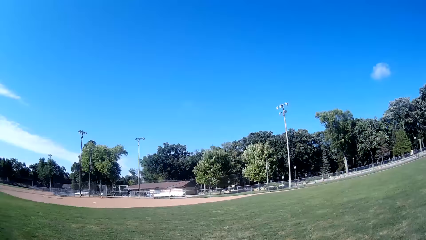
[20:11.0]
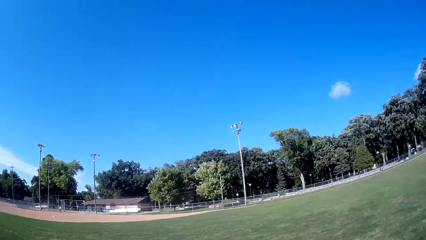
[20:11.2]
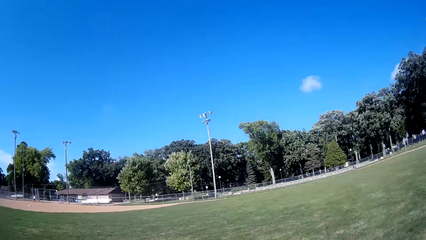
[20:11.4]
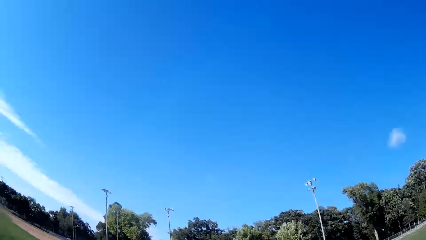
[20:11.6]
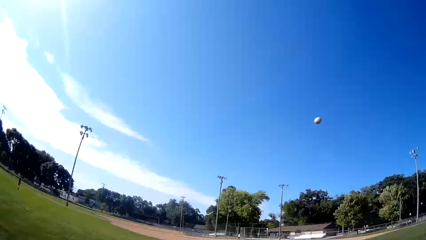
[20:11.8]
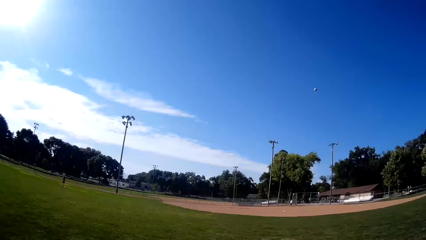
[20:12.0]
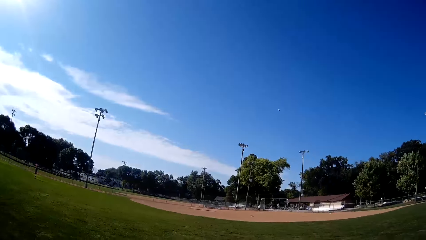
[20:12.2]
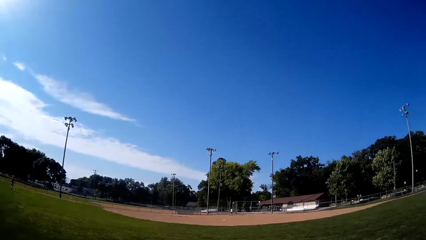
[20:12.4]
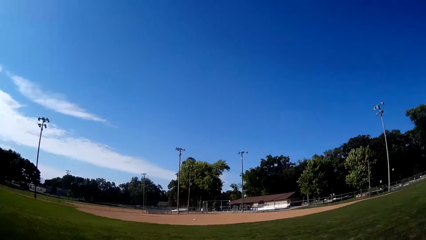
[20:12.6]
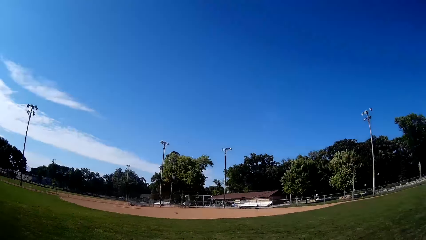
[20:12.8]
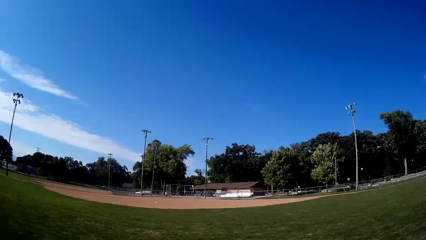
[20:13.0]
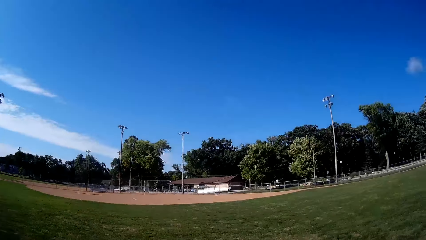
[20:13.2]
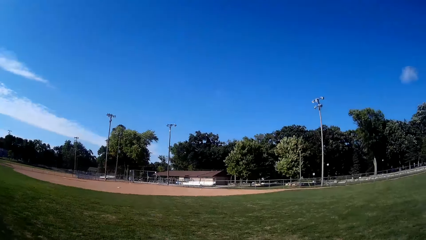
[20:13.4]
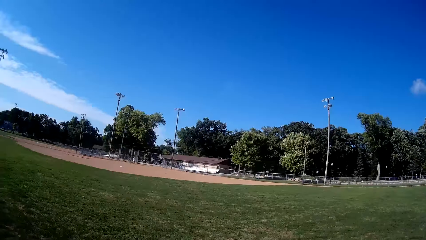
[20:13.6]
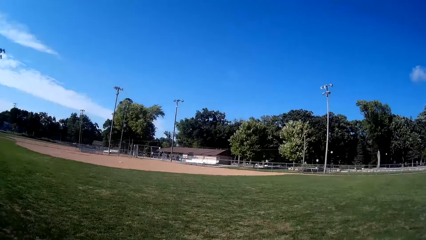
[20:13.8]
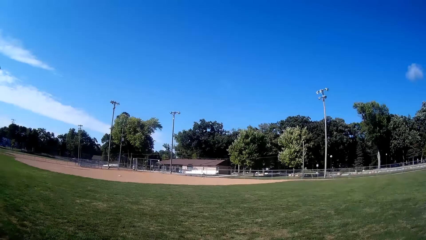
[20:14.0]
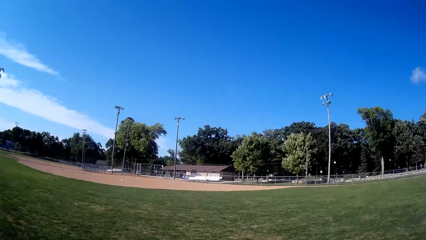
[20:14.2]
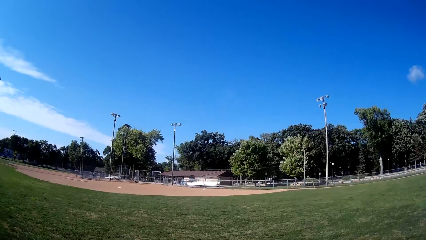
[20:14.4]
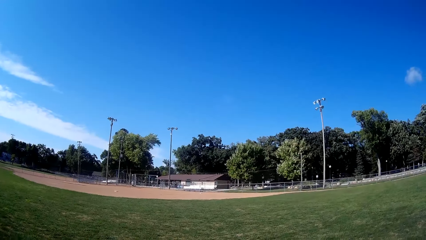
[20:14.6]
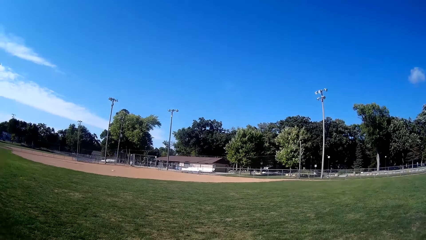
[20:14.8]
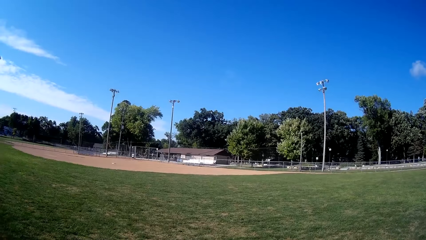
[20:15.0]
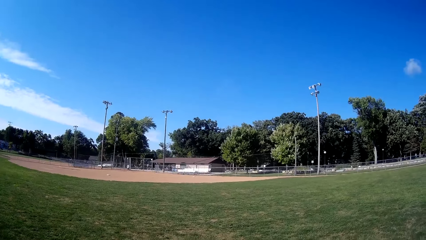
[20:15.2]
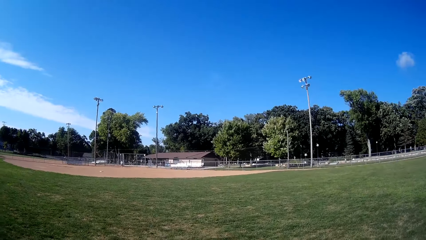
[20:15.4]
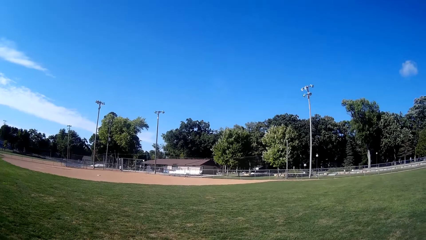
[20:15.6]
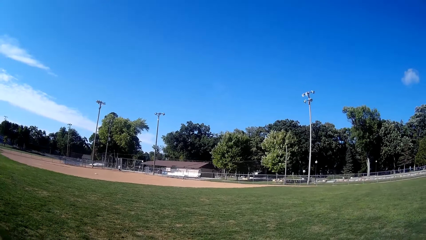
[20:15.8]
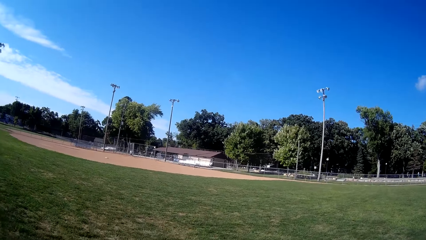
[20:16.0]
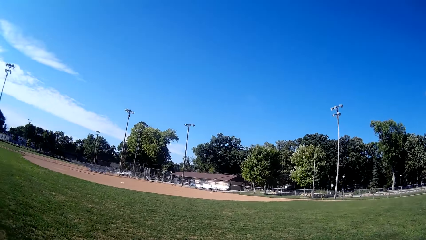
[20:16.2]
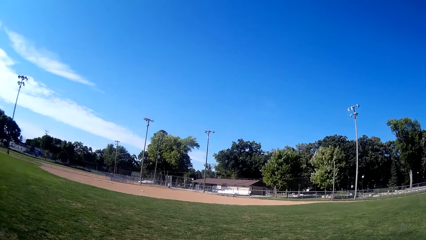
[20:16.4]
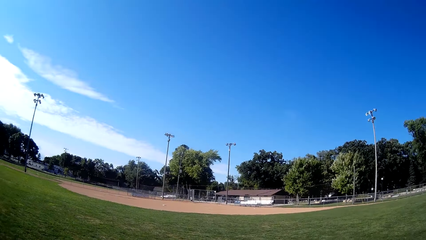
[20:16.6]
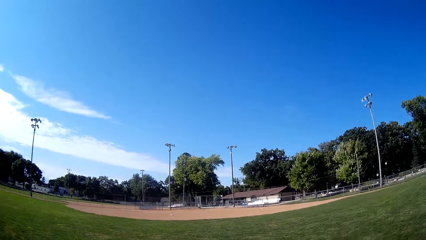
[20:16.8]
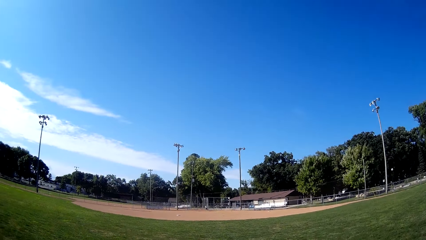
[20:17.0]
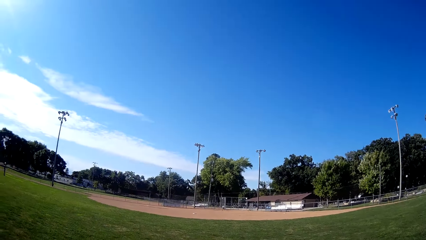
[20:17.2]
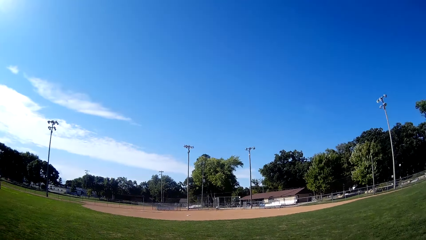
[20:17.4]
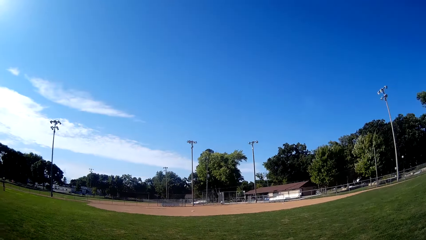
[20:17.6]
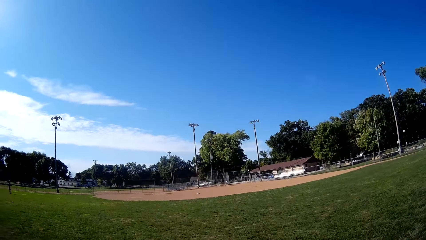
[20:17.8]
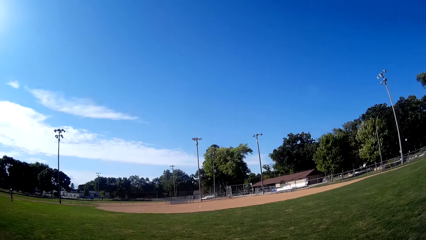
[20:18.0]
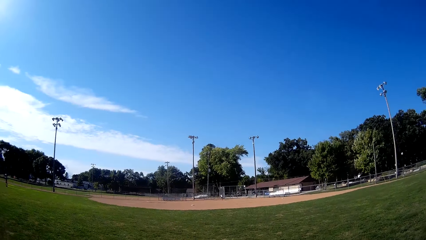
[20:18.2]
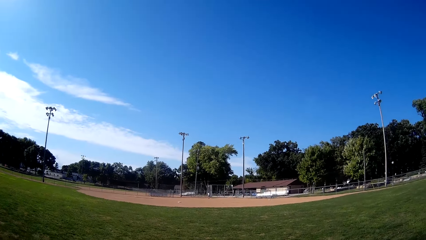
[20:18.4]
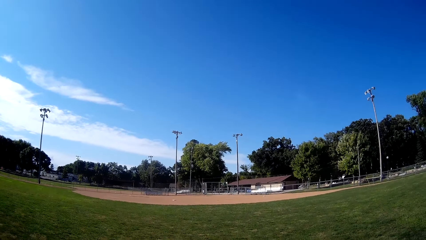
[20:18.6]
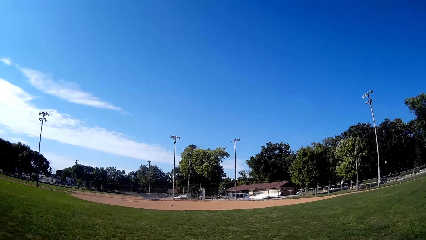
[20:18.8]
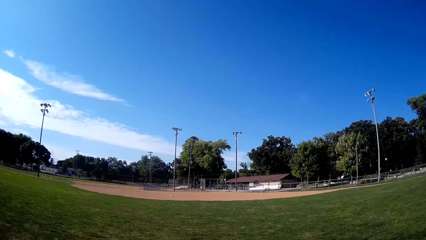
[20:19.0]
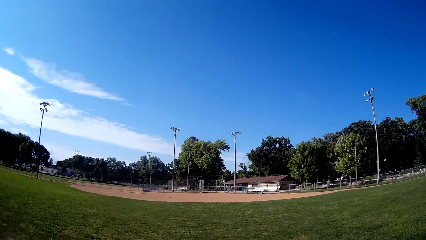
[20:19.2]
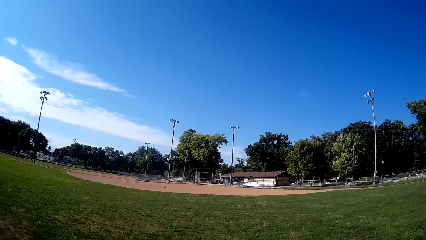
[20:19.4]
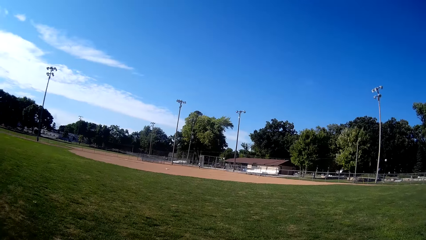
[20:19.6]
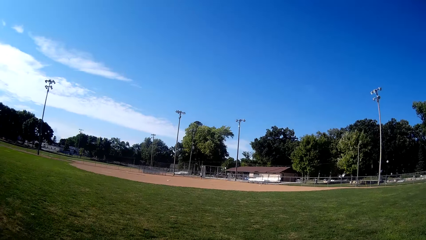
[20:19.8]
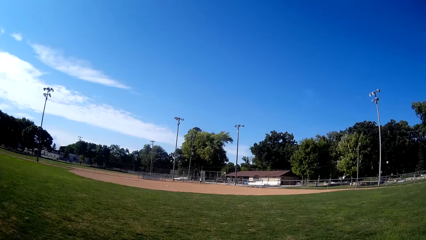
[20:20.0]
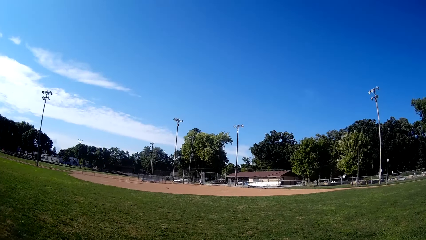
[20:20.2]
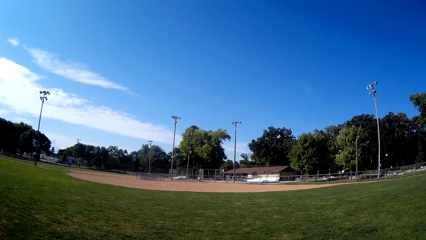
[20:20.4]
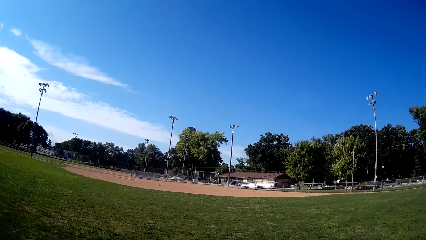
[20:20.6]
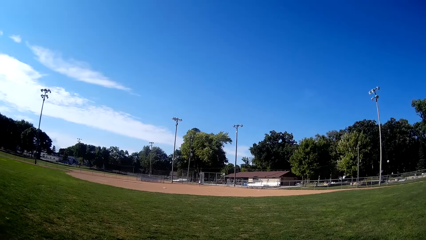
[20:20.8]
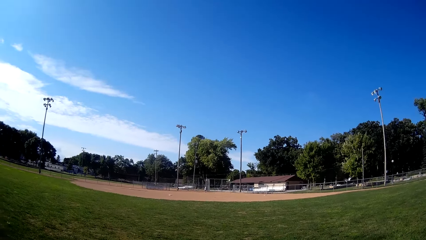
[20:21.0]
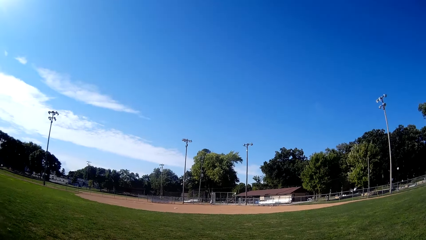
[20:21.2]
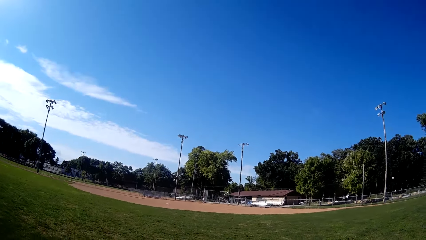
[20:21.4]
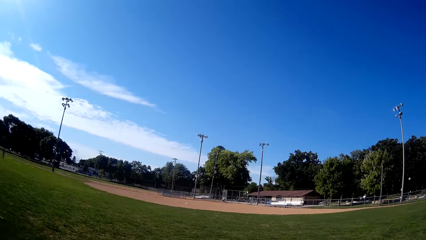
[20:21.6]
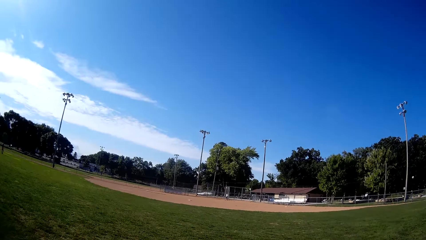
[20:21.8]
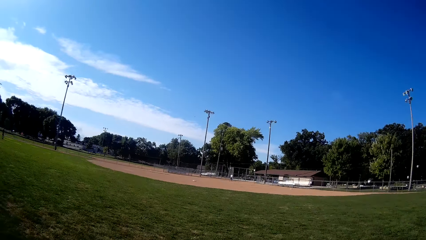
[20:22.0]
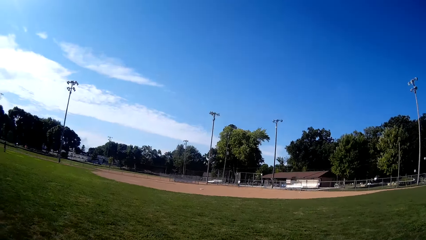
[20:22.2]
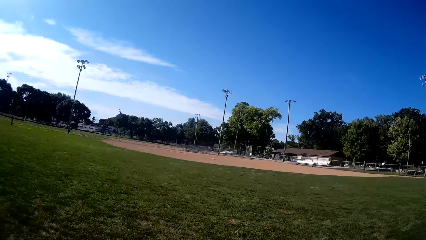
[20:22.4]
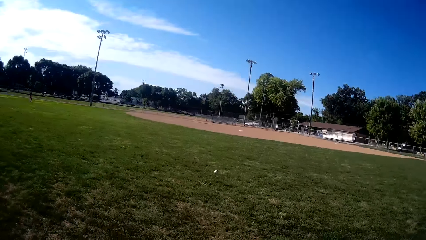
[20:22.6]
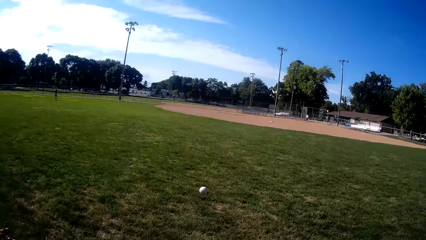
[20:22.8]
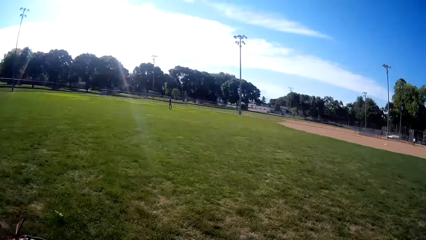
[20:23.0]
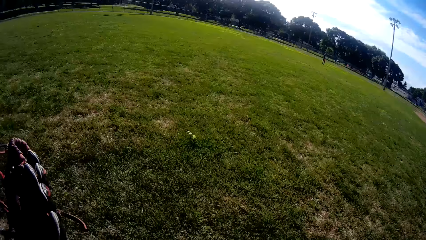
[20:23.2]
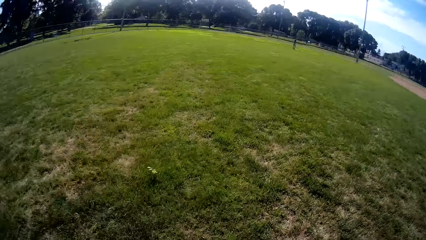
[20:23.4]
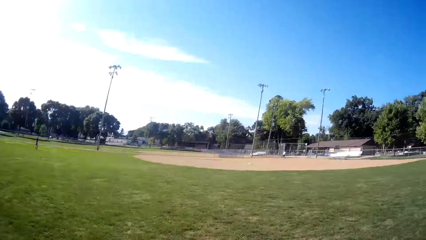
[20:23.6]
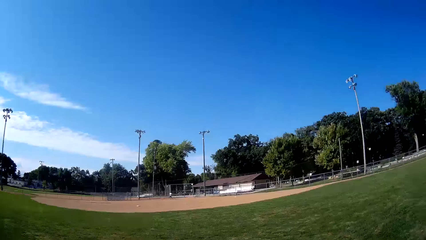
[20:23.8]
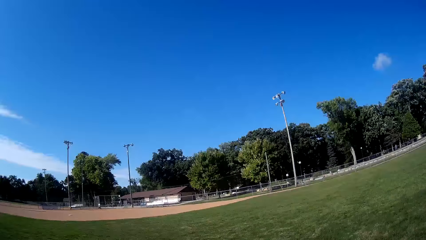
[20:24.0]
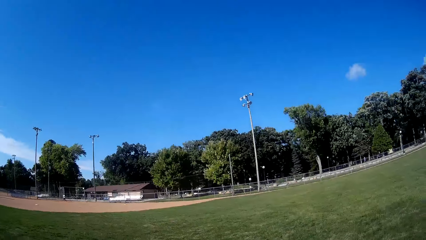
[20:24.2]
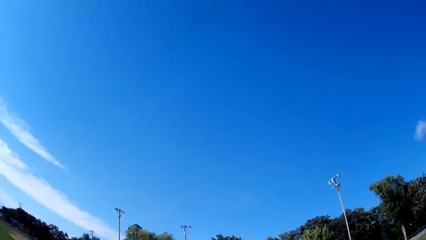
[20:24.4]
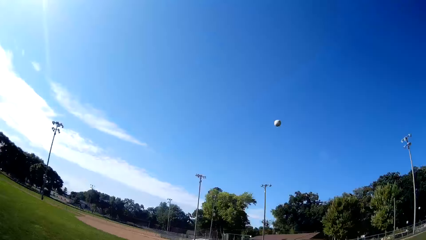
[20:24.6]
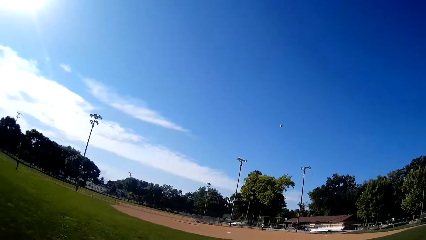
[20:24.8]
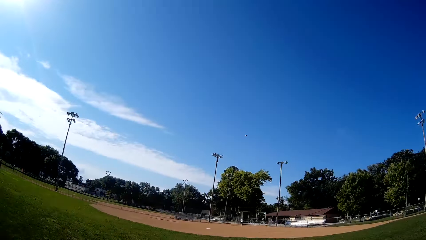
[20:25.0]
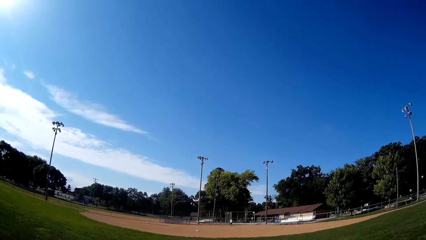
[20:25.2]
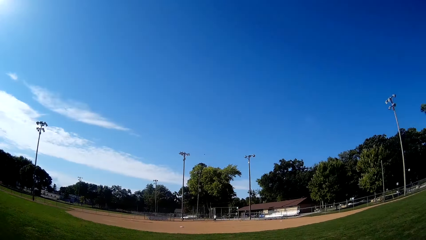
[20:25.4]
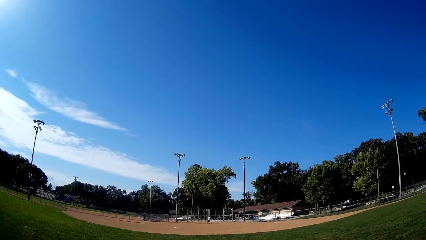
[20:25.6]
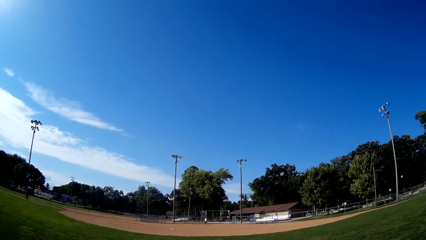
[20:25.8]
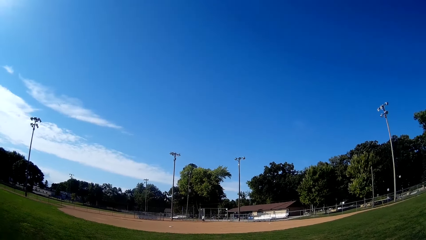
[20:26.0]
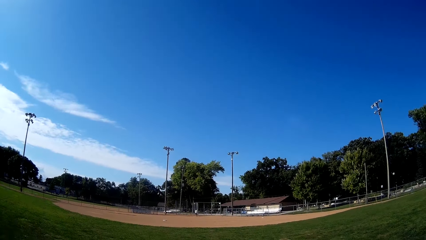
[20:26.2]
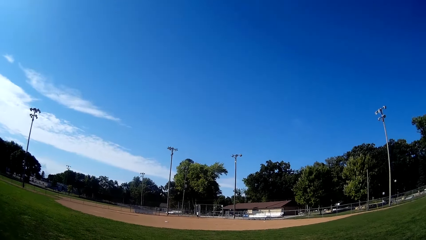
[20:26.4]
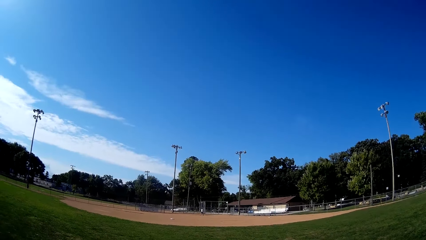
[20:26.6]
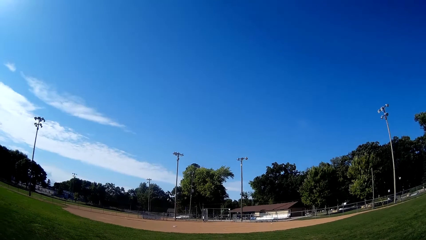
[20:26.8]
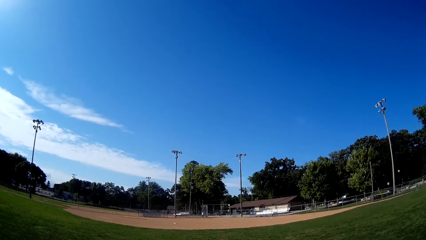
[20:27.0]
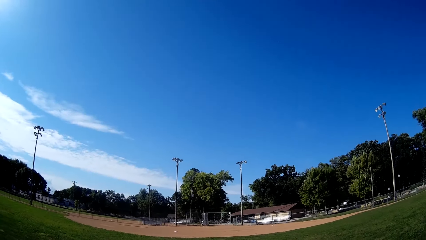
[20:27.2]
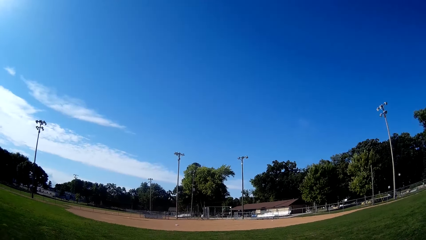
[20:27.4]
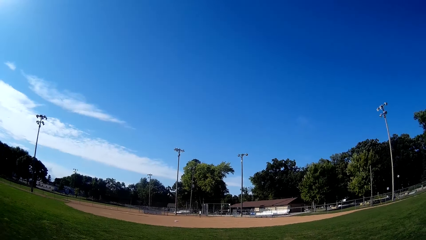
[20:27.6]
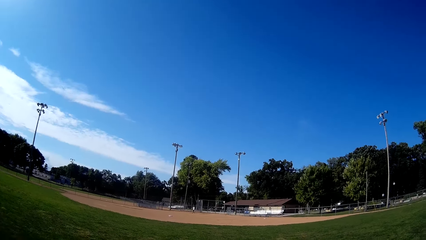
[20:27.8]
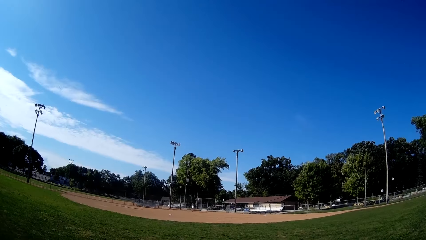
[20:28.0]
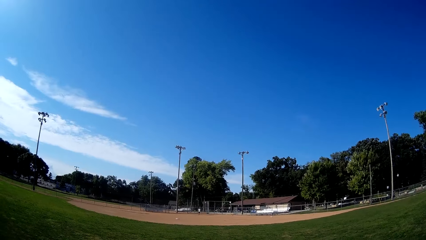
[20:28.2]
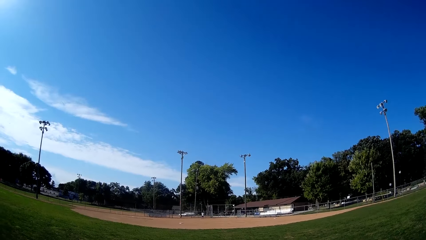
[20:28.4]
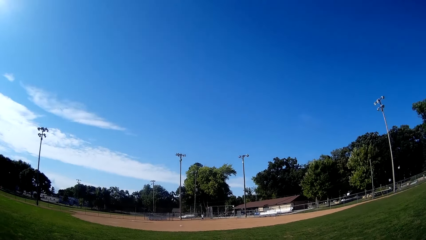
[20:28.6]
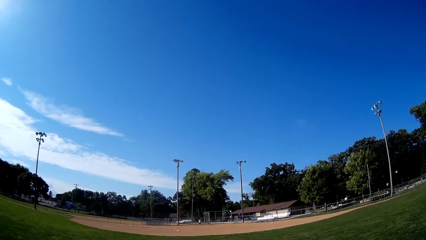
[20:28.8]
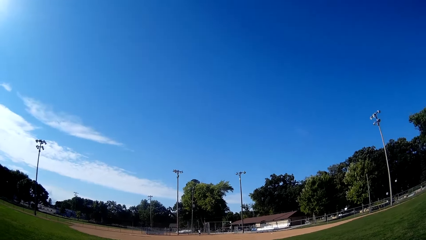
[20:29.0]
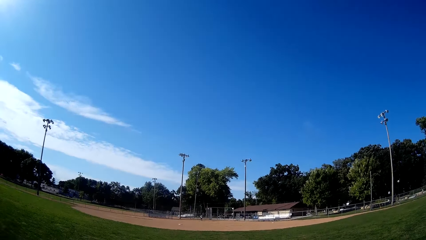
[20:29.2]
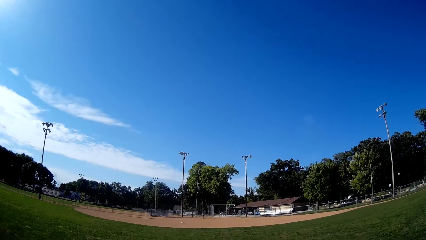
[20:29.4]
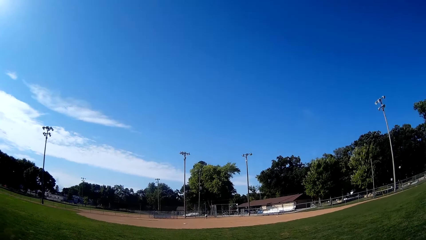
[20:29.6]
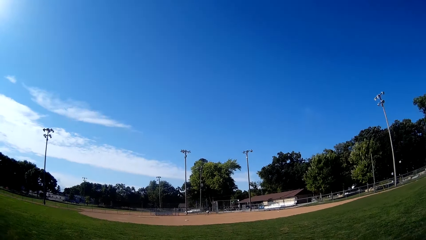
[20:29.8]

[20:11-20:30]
The camera wearer pitches the baseball to the man. He walks around the field. The man bats the baseball to the camera wearer. The camera wearer runs towards the direction of the baseball. The man kicks the ball. The camera wearer catches the baseball with the glove in his hand. He kicks the ball, and pitches the baseball to the man. He walks around the field.
